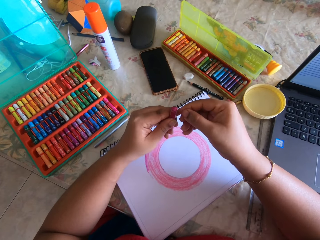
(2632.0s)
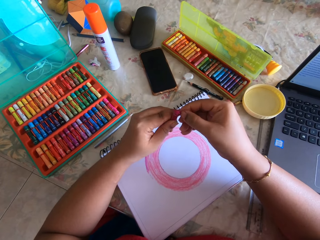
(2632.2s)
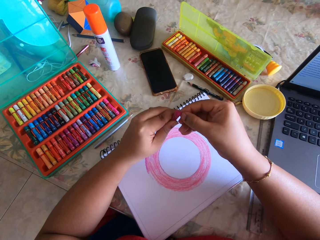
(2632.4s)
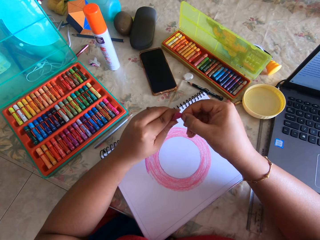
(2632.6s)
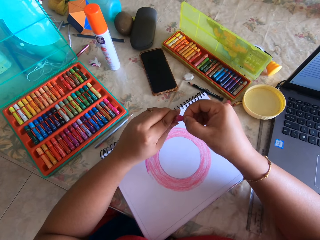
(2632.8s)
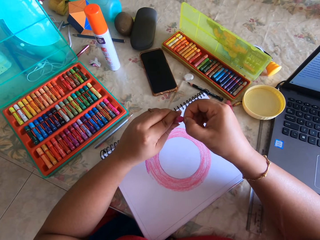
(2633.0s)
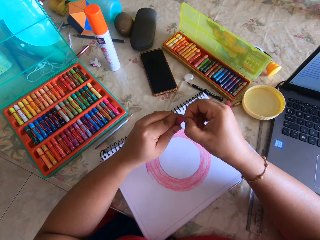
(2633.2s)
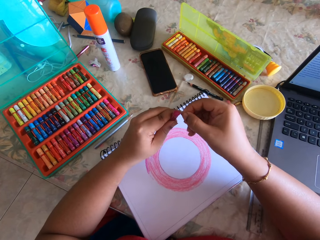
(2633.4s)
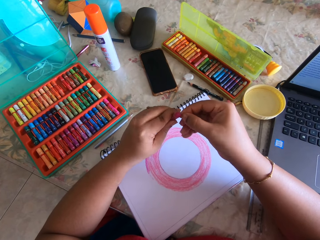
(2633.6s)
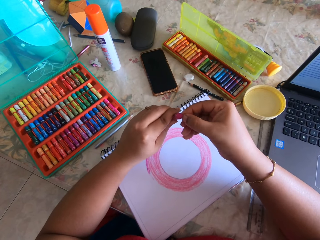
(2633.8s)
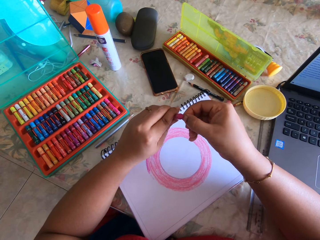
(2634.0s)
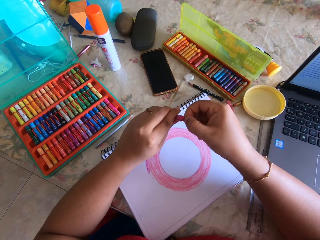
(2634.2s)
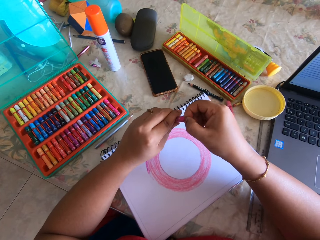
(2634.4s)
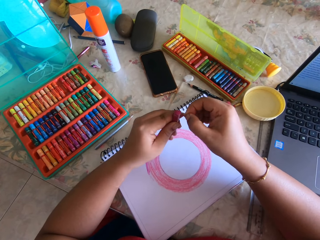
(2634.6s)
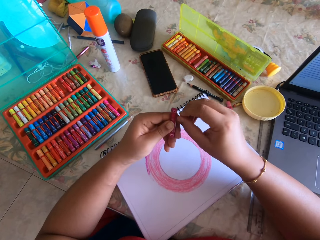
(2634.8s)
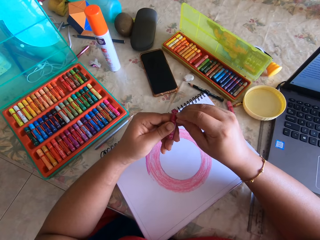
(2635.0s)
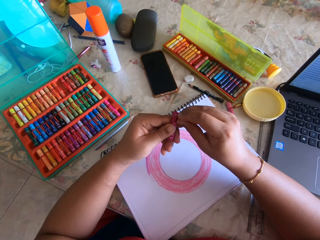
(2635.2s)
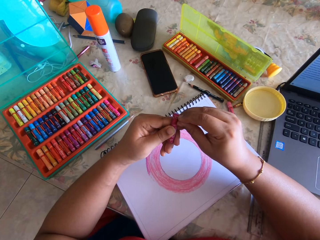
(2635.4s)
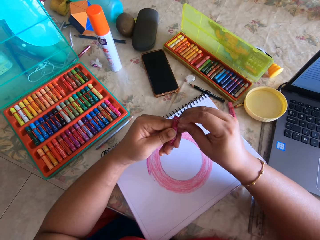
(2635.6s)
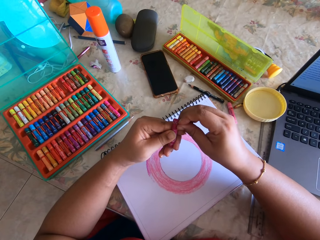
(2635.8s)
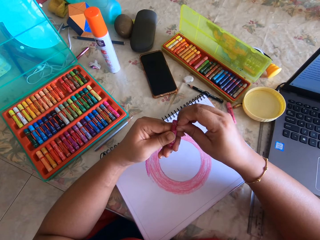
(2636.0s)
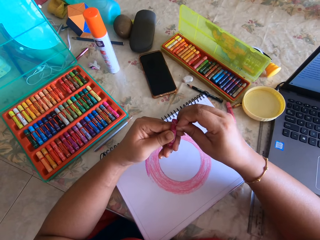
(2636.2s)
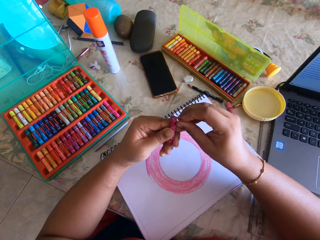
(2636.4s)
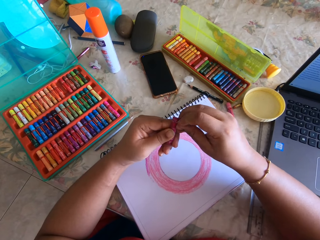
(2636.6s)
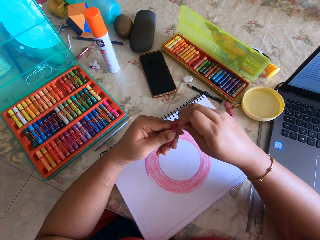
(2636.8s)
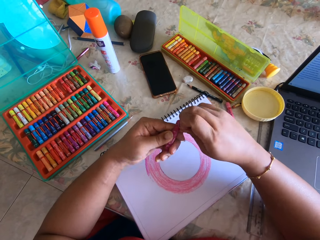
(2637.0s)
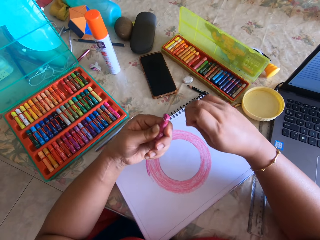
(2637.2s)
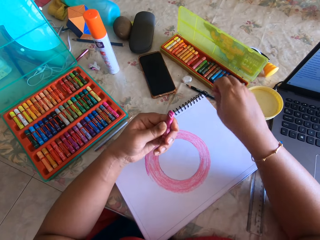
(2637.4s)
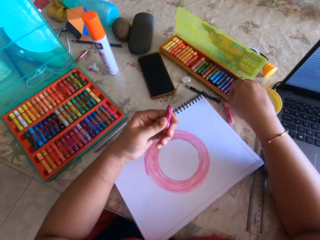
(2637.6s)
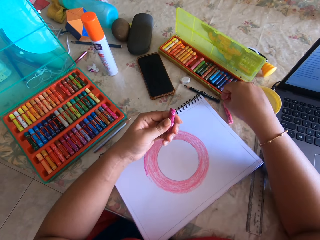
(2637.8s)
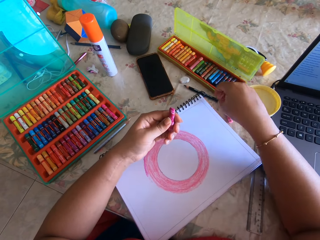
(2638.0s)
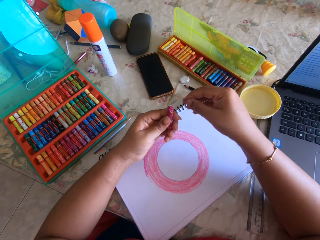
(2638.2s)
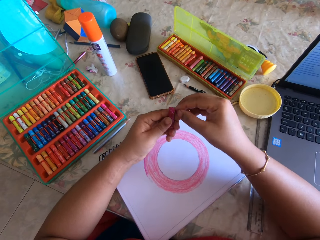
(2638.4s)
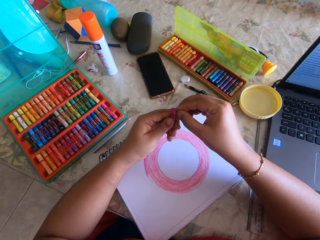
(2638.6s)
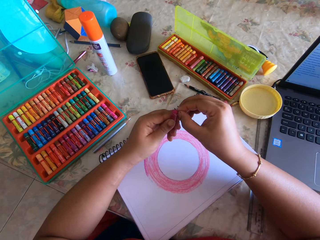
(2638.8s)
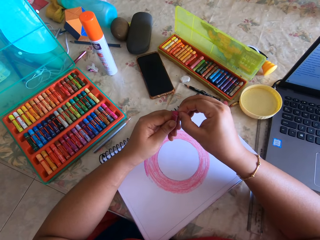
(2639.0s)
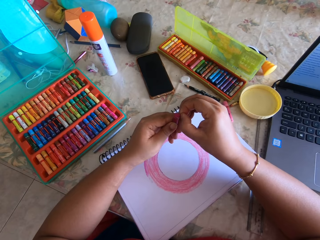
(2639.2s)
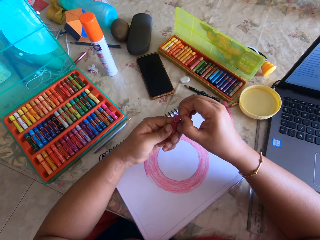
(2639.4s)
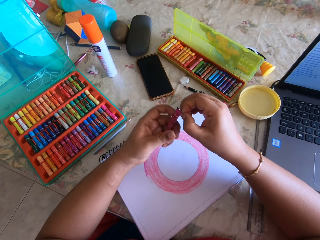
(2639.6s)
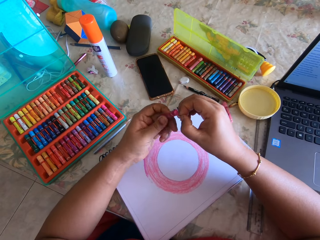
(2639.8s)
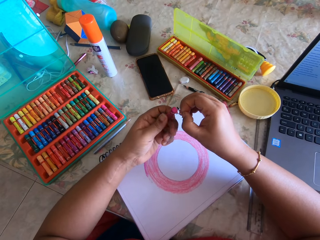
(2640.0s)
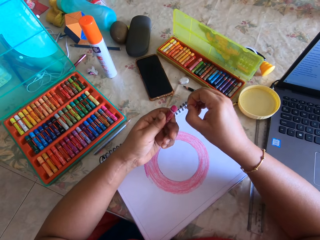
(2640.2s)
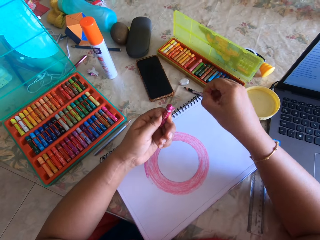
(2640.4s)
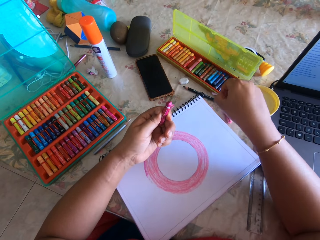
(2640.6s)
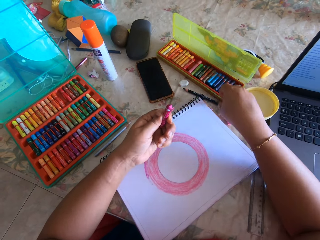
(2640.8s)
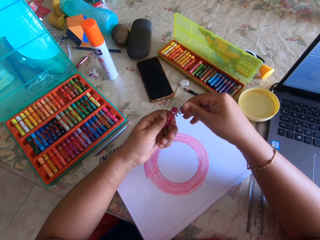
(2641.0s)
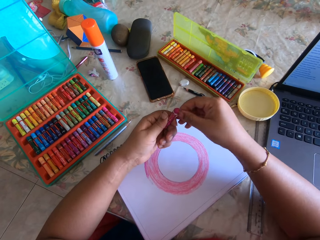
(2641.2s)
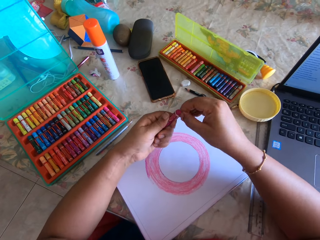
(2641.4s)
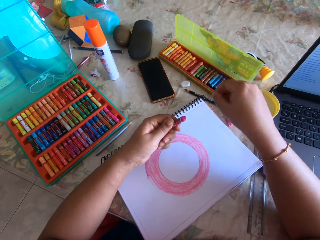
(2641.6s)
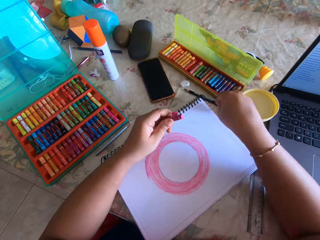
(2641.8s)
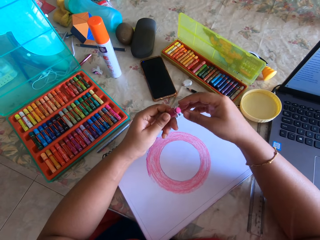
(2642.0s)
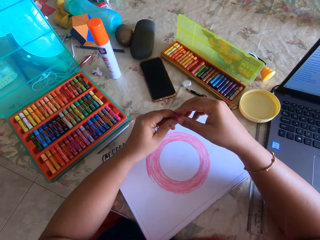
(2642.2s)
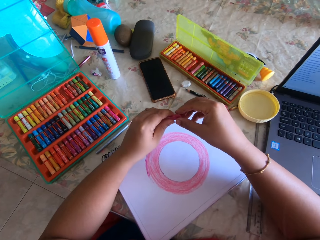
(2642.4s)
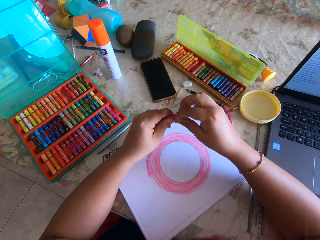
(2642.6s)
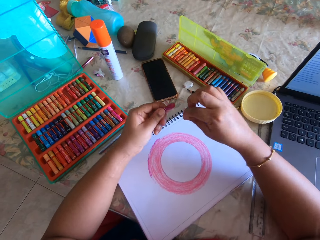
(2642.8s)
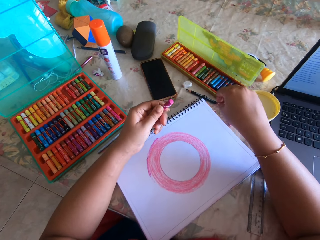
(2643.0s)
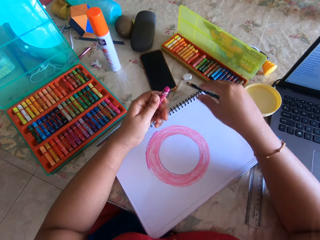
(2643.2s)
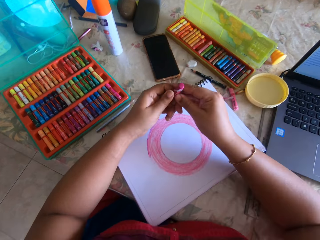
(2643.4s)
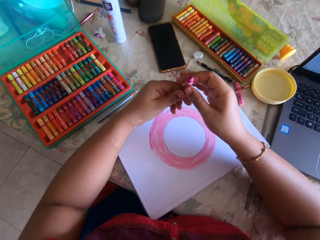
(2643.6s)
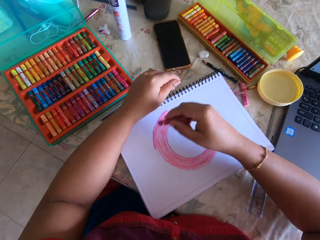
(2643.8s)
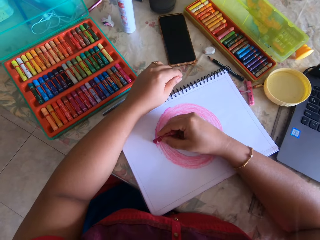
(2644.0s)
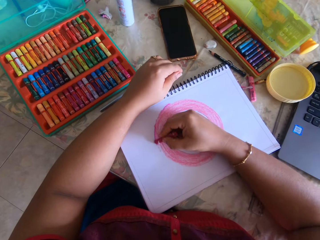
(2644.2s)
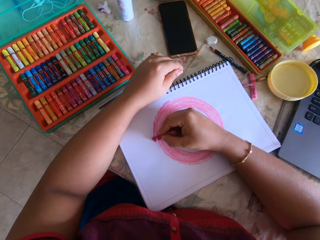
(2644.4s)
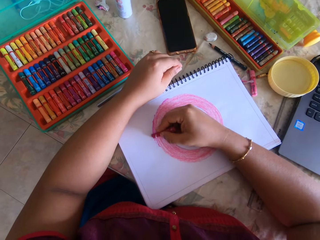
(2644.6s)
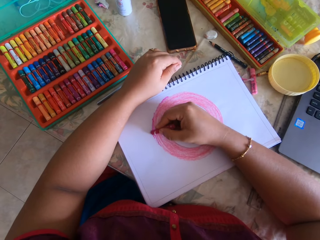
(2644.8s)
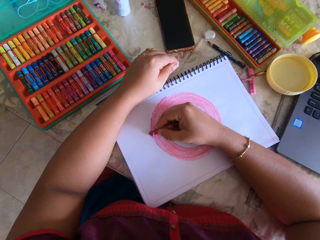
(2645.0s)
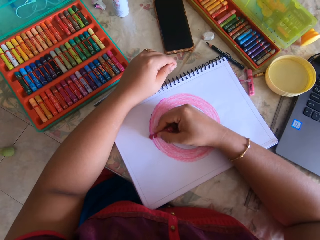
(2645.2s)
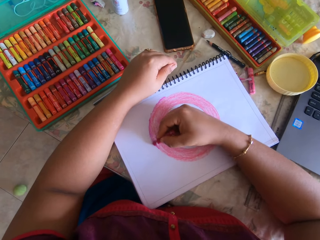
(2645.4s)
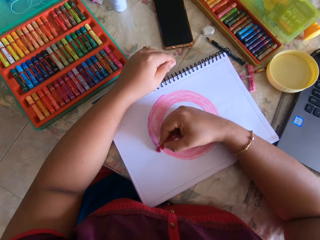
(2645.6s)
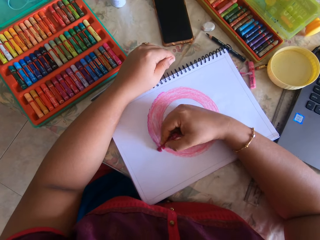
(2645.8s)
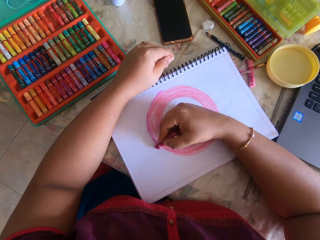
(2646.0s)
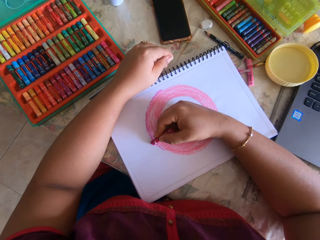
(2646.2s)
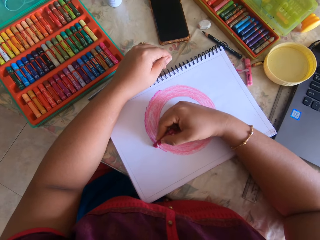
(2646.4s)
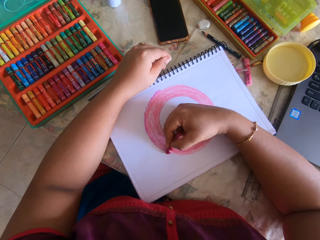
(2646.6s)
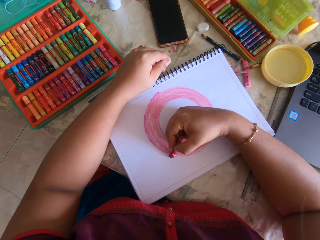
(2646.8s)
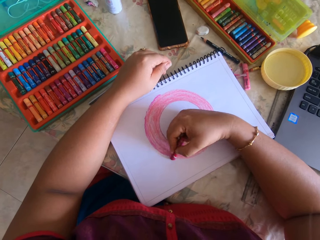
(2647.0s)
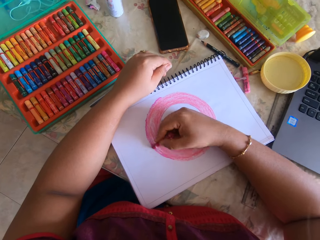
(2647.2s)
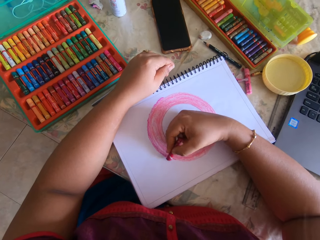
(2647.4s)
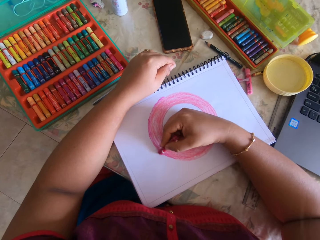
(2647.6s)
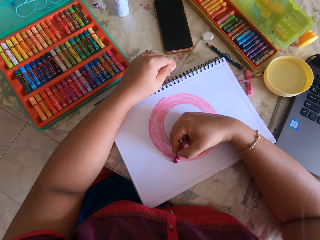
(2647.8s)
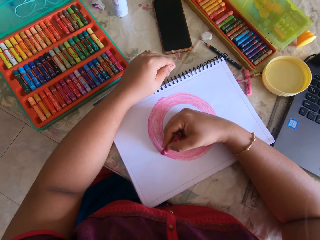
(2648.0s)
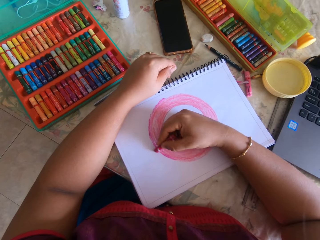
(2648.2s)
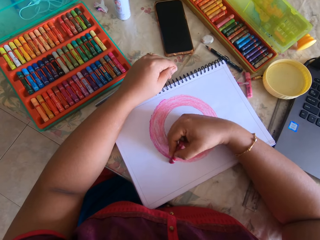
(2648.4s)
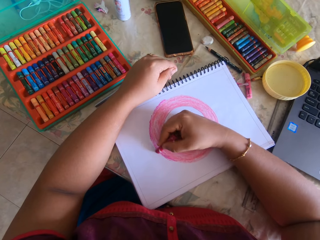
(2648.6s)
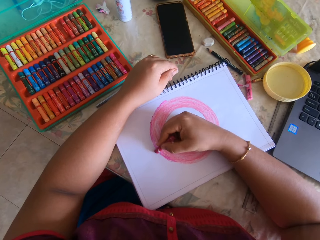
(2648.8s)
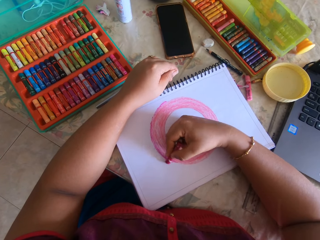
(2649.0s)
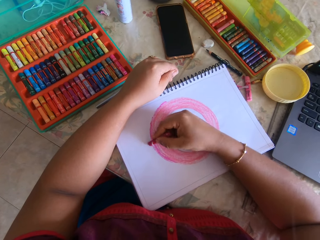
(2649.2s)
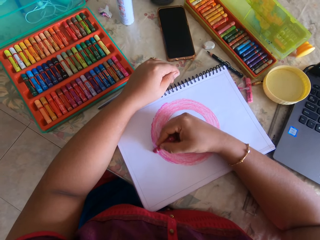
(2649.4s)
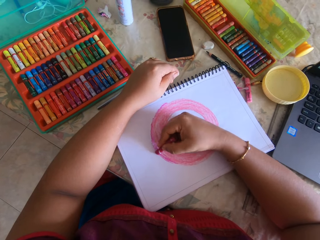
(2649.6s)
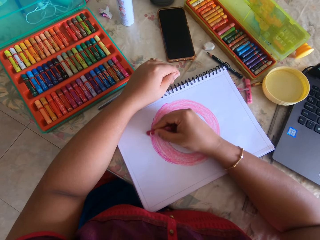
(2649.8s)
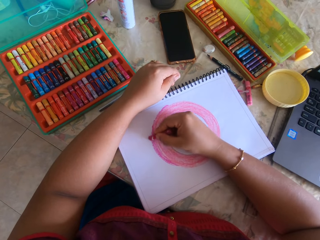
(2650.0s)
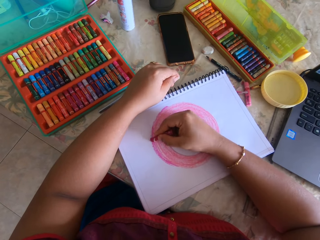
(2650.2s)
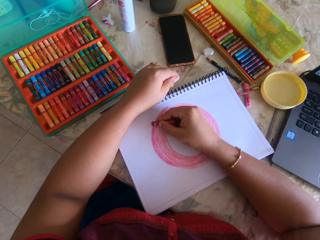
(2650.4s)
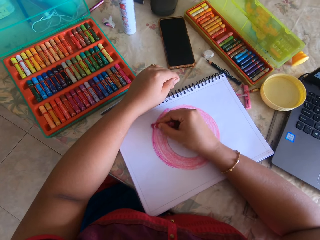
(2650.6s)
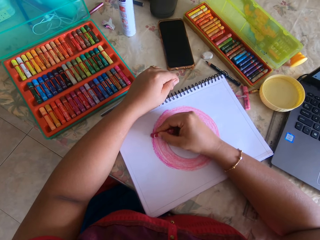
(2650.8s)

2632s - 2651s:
The camera wearer colors with a crayon.

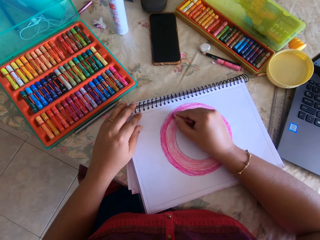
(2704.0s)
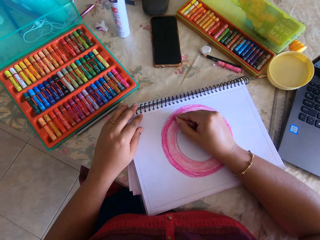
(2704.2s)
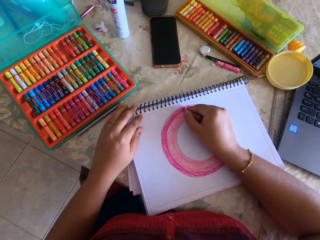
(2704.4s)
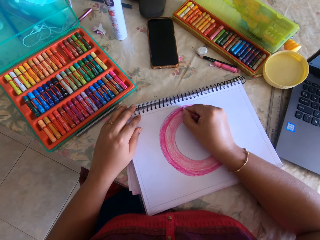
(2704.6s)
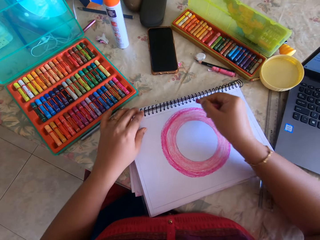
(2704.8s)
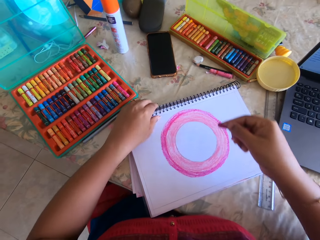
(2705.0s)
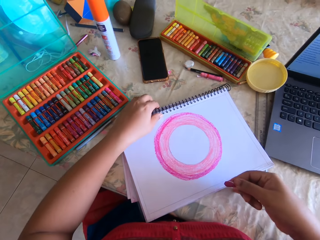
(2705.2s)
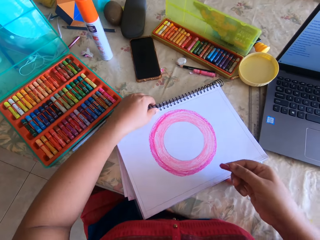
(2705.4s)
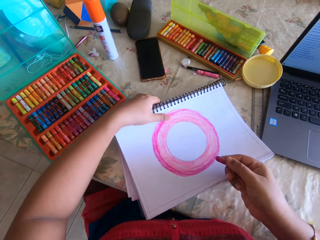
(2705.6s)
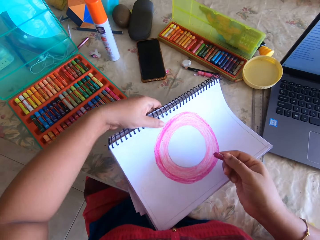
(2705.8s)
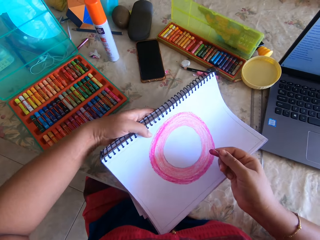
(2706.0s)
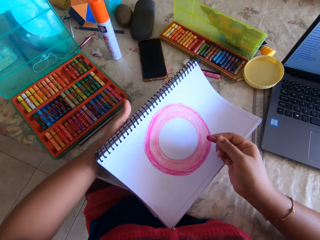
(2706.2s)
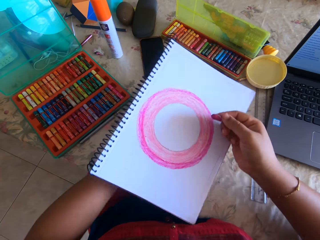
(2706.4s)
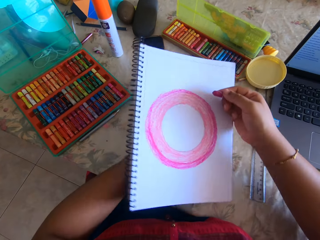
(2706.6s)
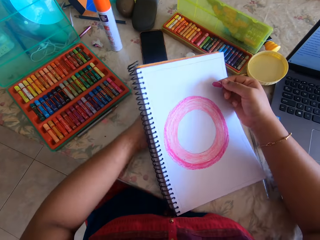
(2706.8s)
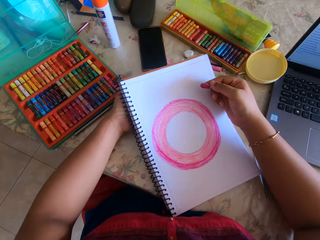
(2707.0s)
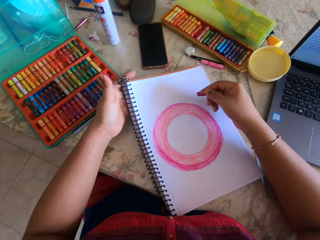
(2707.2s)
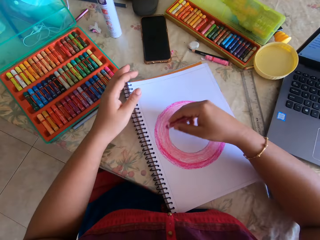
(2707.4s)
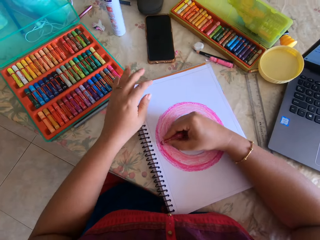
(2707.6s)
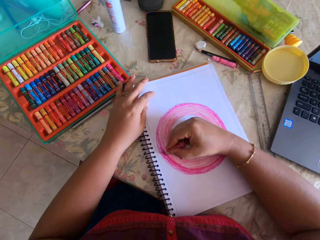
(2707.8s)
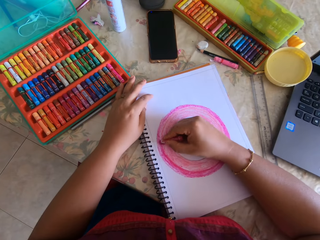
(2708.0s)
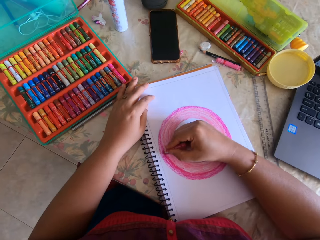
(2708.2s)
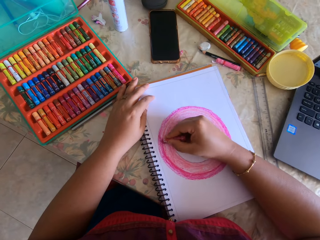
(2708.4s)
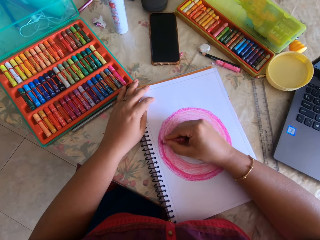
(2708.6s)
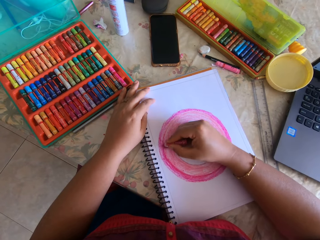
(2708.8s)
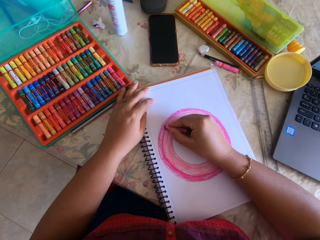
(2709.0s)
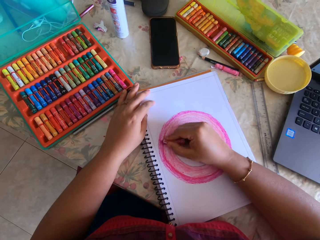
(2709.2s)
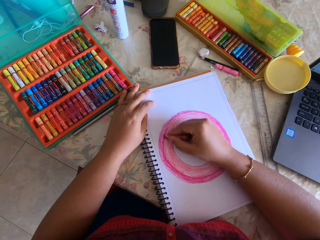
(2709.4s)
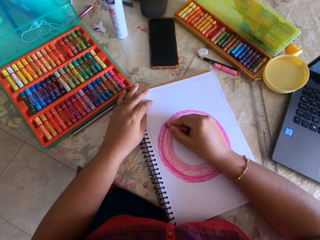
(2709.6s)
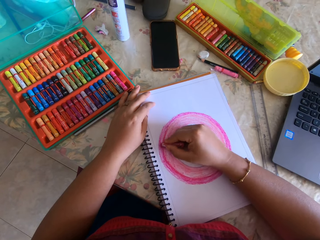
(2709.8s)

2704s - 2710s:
The camera wearer turns the book. They color the book with a crayon.
